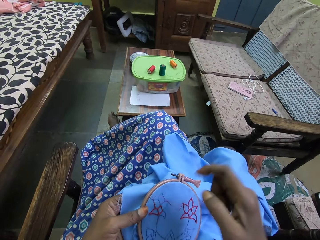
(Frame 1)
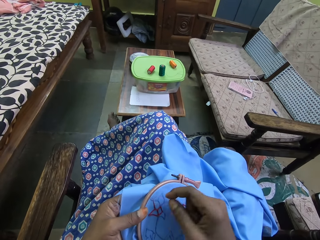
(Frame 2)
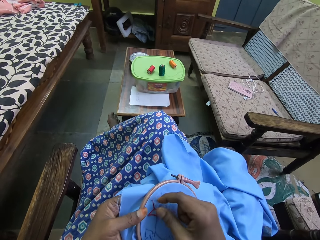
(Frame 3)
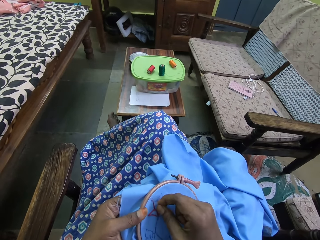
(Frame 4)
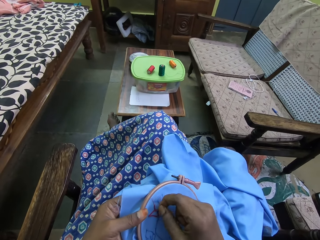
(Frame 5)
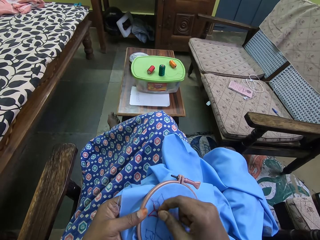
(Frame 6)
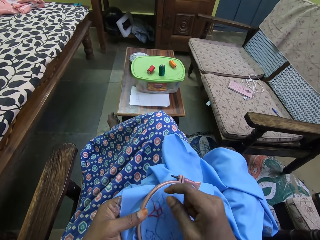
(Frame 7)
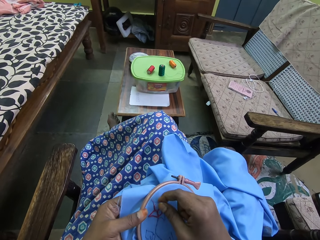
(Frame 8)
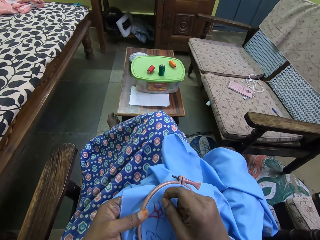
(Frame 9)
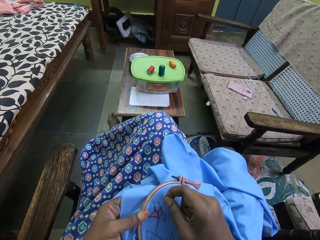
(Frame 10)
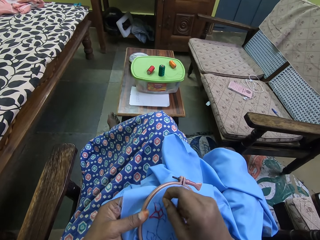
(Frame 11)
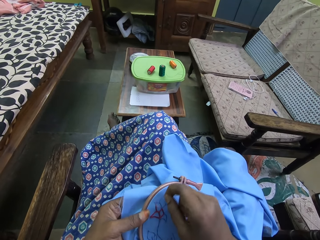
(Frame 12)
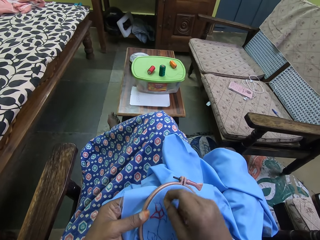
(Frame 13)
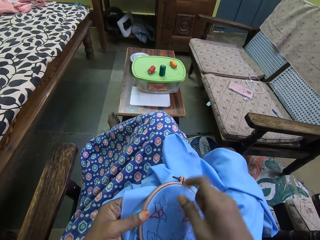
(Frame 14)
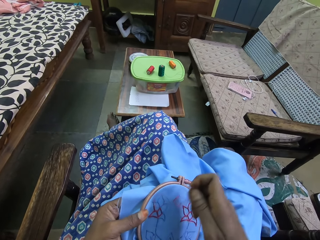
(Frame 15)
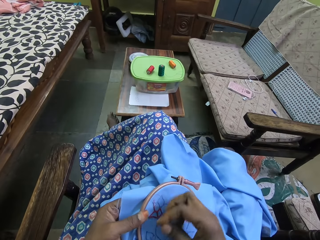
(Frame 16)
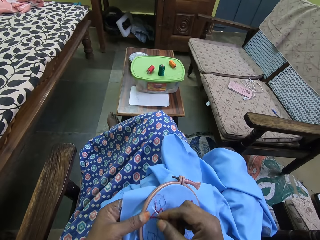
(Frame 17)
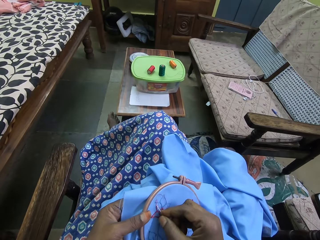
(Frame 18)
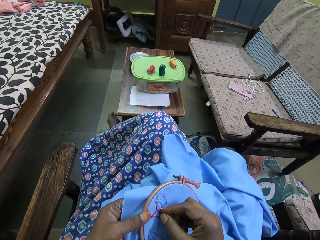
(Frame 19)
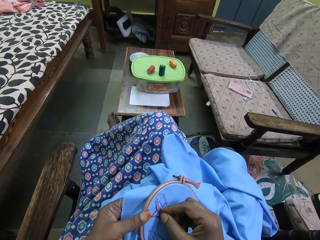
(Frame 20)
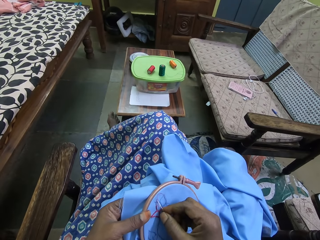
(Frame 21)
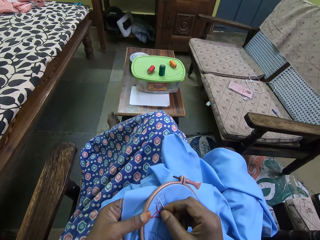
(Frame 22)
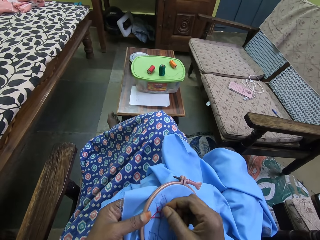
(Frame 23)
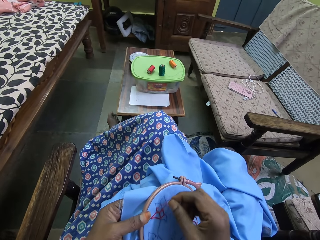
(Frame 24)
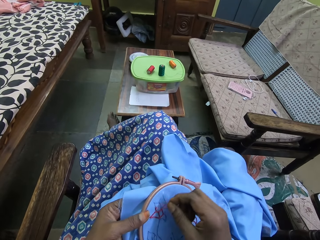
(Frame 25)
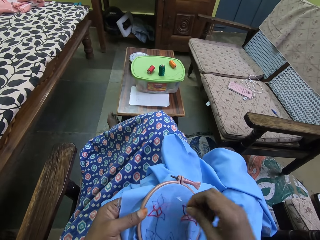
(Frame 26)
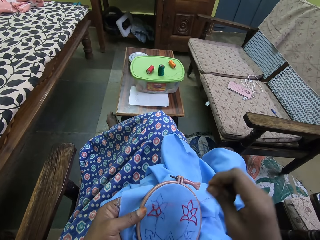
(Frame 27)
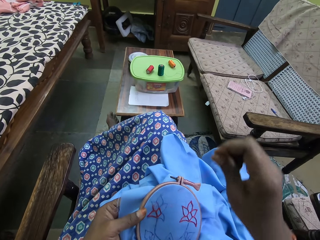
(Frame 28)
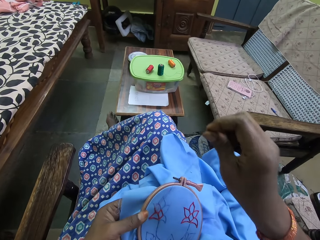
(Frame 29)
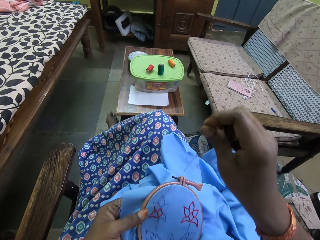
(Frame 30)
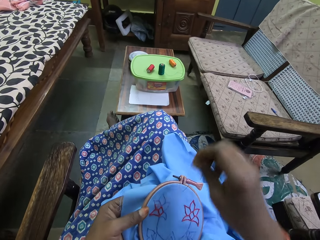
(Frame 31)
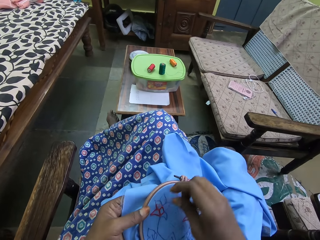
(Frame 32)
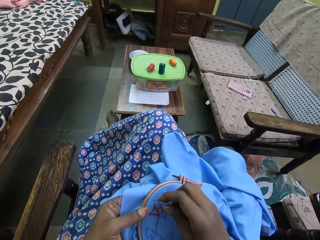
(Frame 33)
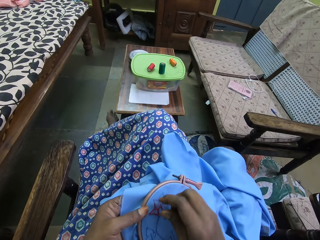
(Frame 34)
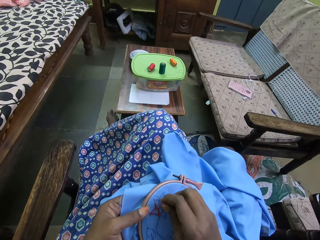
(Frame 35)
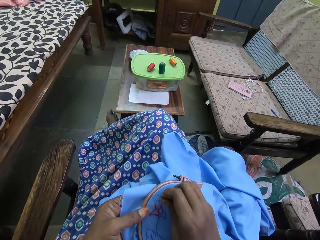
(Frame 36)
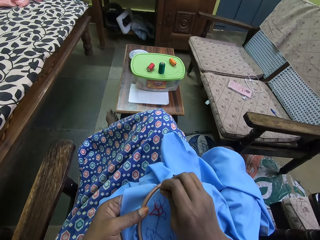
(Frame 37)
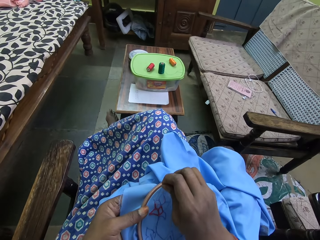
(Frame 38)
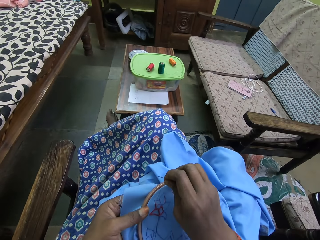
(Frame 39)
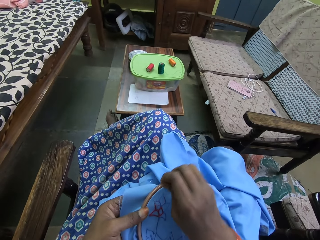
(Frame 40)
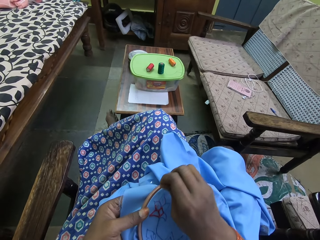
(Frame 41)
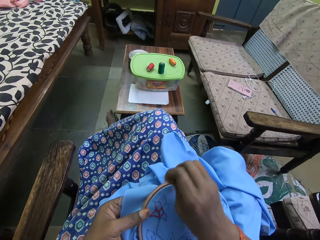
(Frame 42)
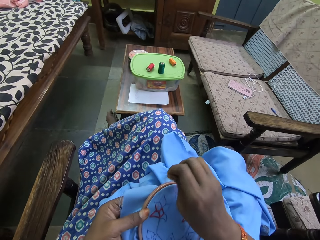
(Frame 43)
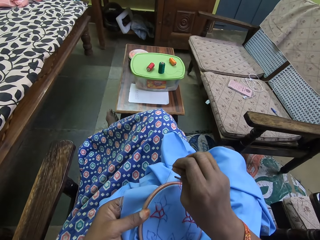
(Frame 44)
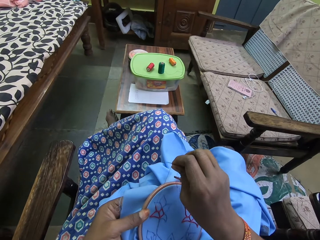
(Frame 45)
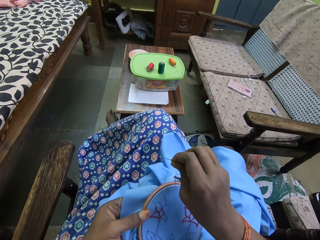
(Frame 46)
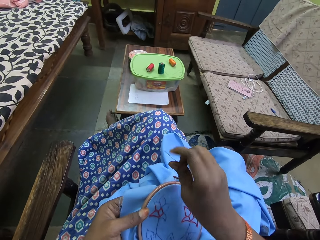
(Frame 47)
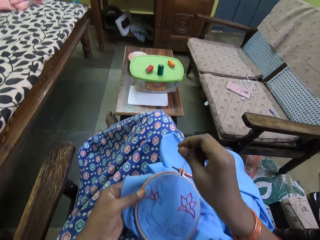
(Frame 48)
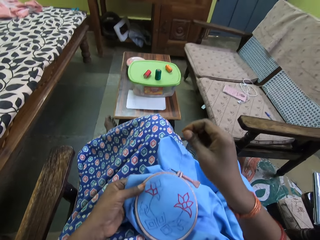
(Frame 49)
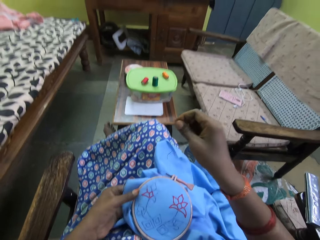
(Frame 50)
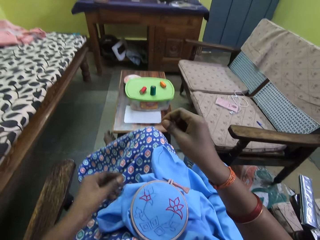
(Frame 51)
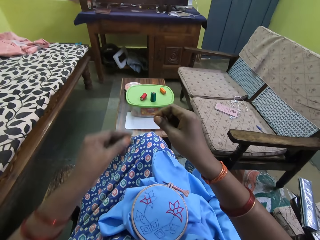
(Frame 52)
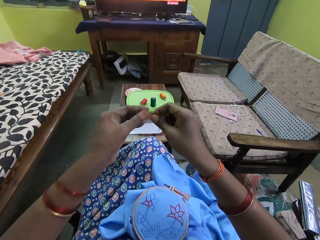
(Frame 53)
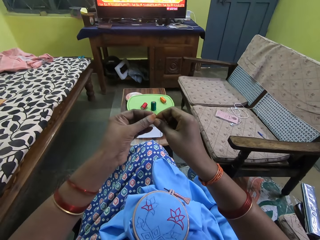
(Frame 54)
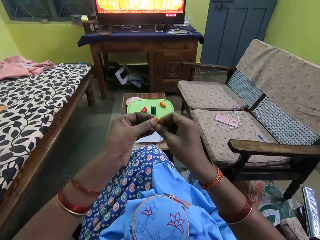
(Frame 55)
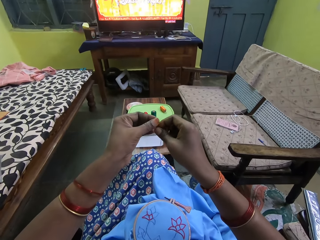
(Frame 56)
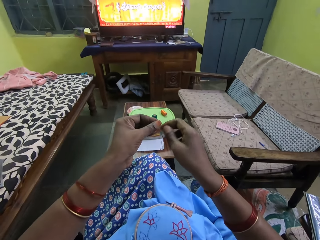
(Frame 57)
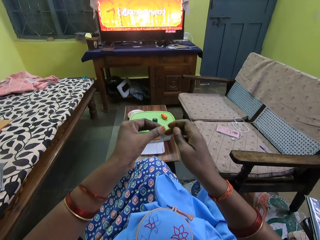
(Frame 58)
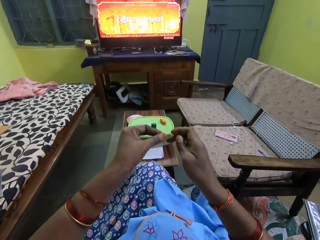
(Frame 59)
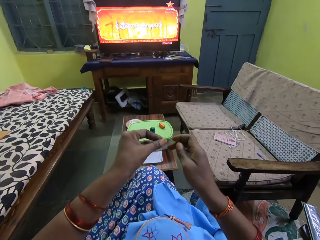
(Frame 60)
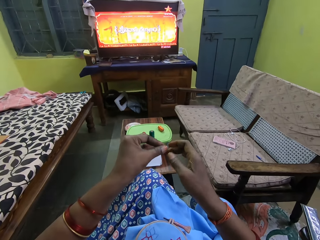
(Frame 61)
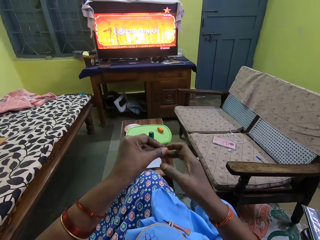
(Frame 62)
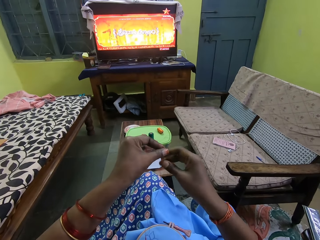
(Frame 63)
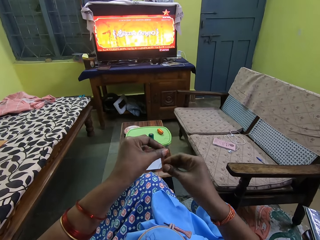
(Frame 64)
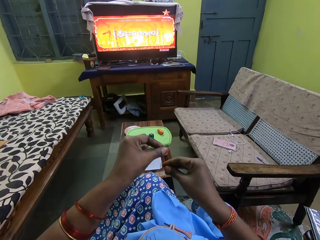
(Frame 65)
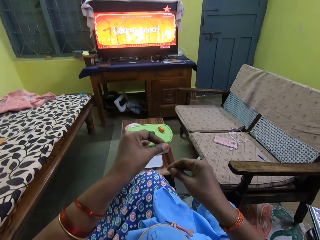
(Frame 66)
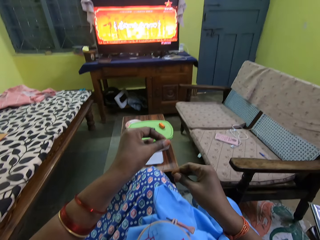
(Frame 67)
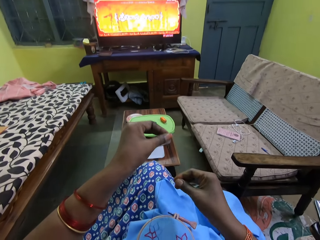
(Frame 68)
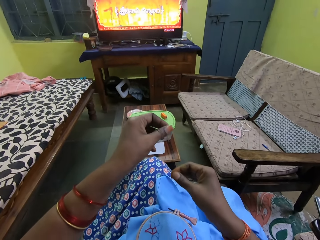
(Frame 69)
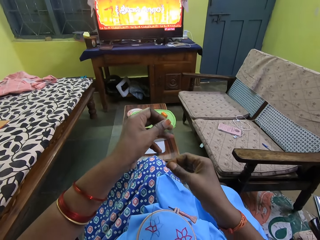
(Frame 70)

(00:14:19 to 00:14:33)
The camera wearer drops the embroidery hoop on her lap with her left hand. She passes the needle and thread from her right hand to her left hand. She adjusts the needle's thread with her right hand.

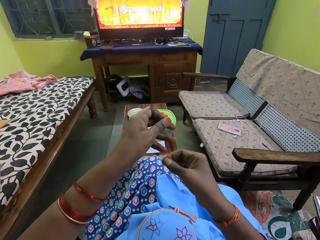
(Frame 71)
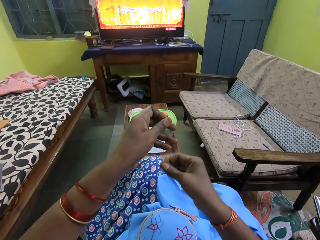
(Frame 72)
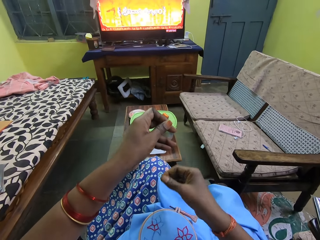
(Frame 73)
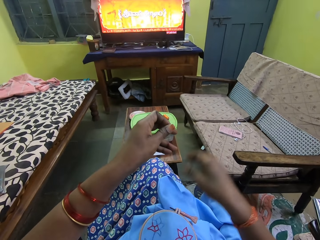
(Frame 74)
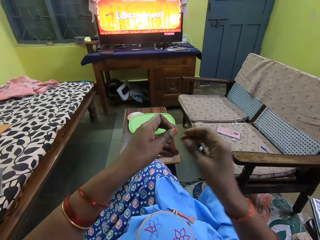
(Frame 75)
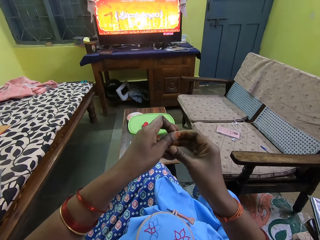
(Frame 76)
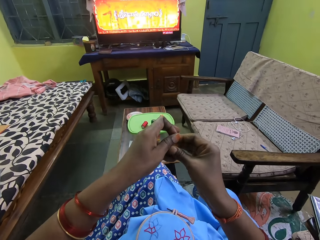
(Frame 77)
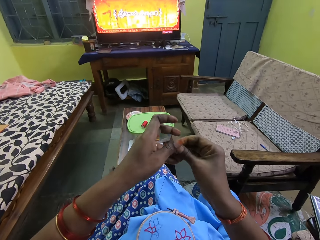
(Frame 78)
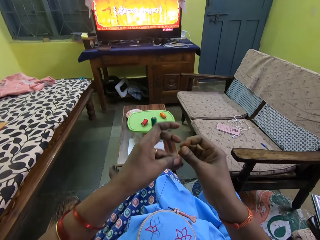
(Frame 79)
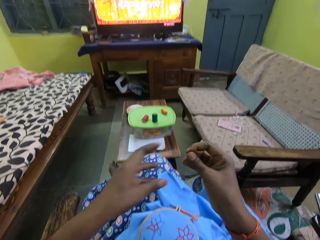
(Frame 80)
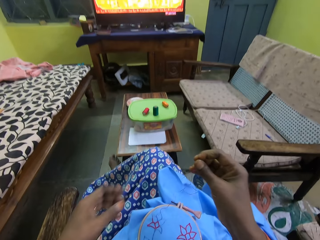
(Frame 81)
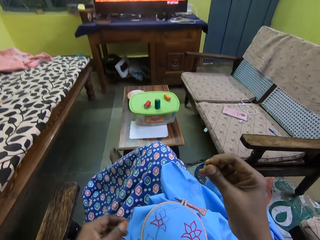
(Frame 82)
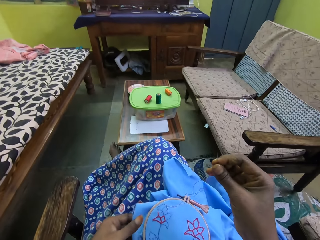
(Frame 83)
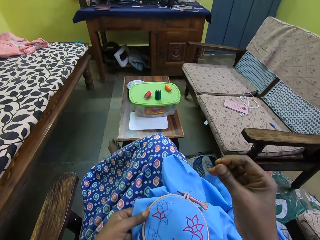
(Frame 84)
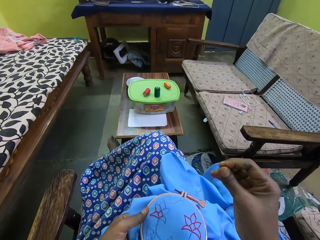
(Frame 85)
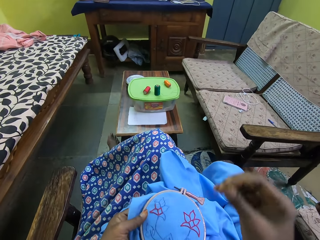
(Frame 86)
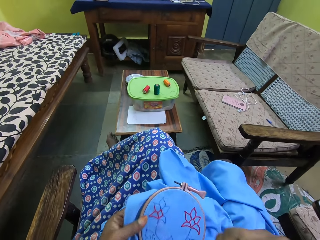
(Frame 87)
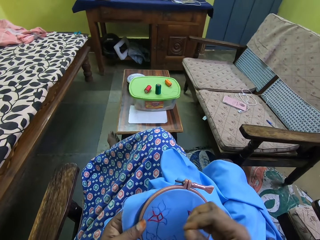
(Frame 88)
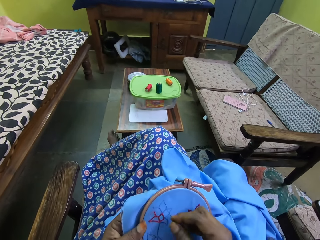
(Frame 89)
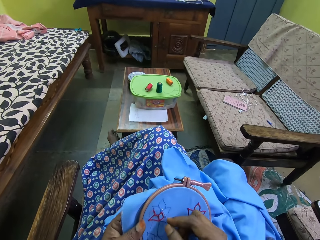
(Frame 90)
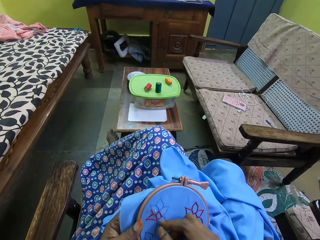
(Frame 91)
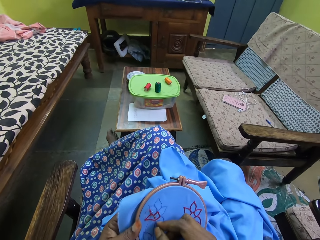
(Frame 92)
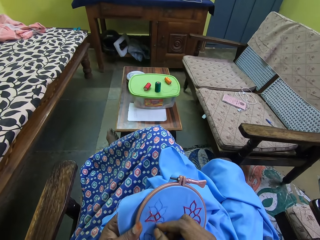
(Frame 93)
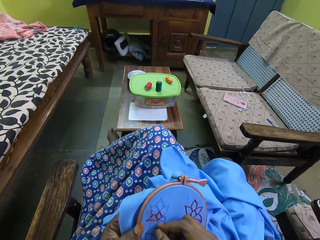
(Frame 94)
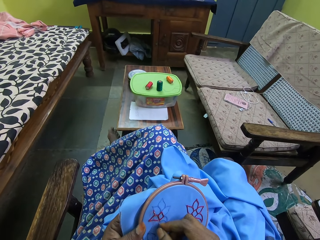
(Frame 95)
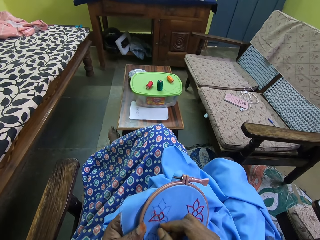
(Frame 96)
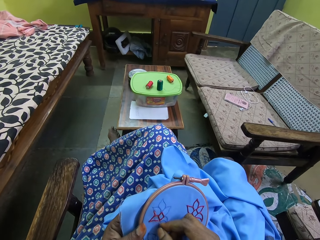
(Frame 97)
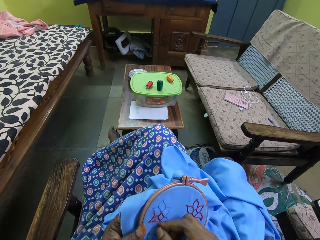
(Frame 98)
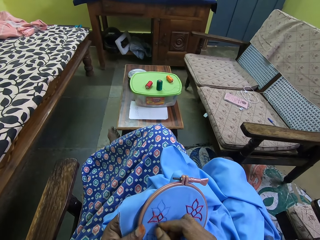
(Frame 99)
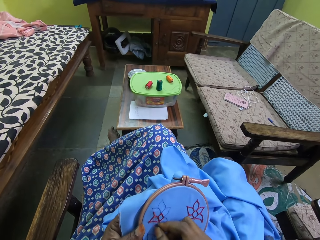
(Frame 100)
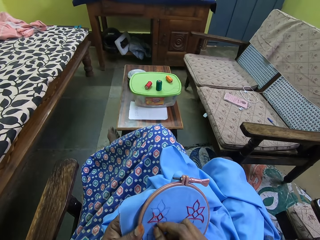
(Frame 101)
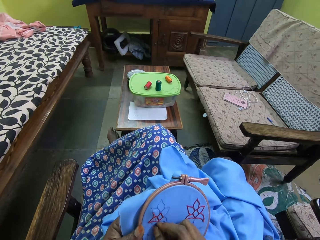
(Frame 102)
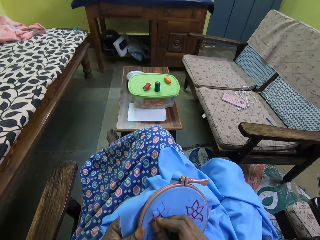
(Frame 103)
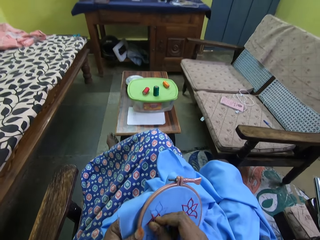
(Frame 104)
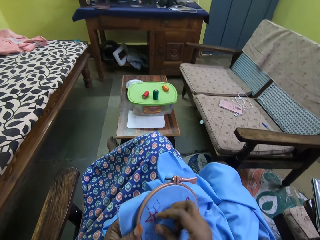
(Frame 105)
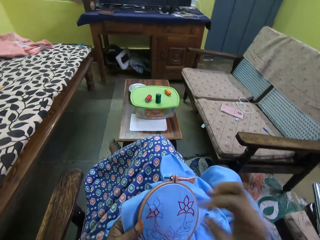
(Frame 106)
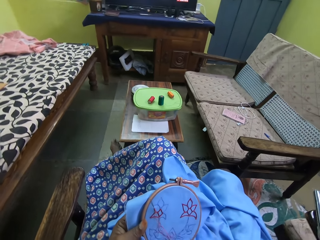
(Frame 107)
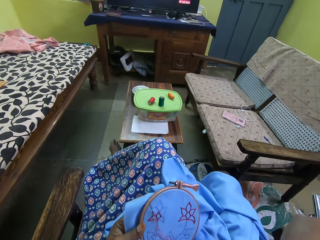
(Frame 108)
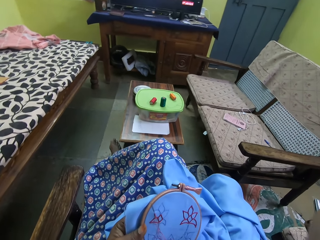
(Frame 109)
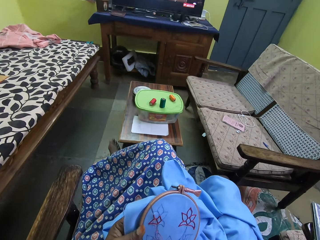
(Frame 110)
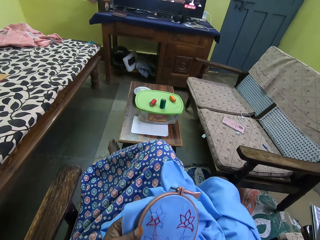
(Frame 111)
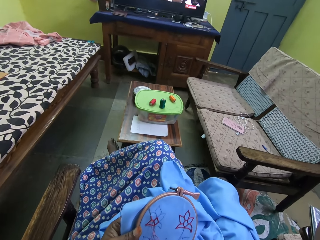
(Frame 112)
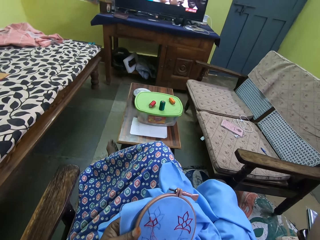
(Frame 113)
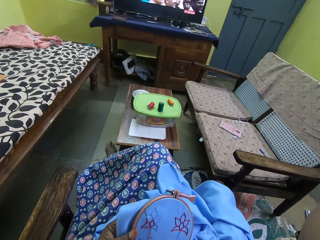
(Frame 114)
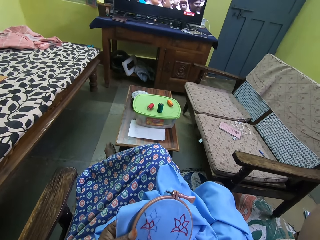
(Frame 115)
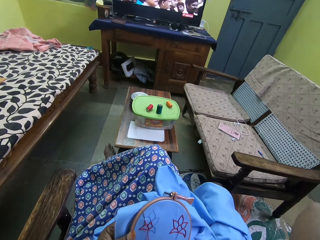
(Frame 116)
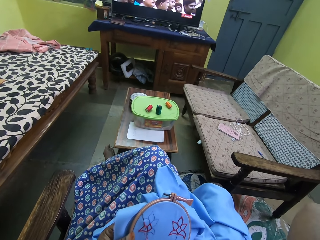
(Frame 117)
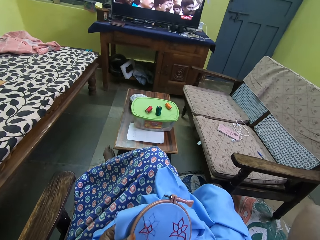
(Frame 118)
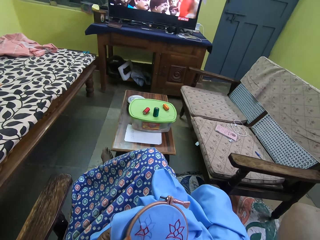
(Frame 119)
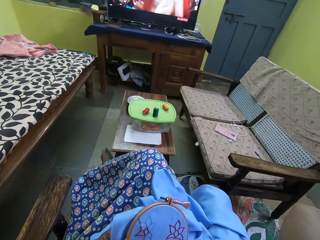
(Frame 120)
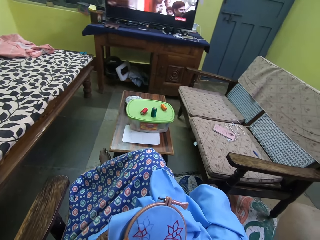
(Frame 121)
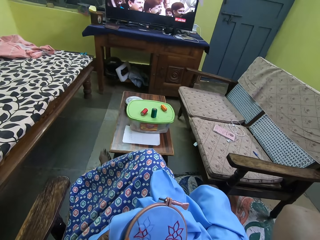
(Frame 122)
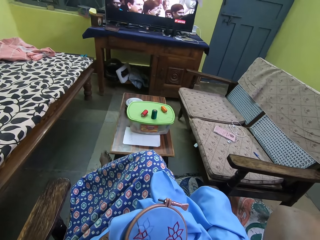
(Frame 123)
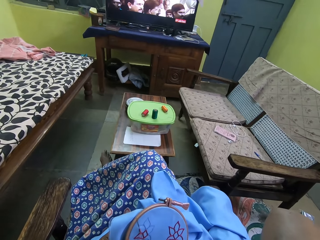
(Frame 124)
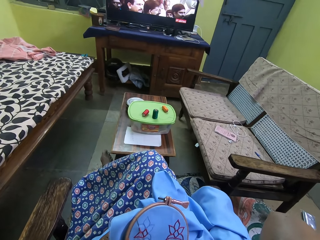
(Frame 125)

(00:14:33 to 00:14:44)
The camera wearer adjusts the thread. She passes the needle and thread from her left hand to her right hand. She picks the embroidery hoop from her lap with her left hand. She embroiders the fabric in the hoop with the needle and thread in her right hand. She raises her hand.
